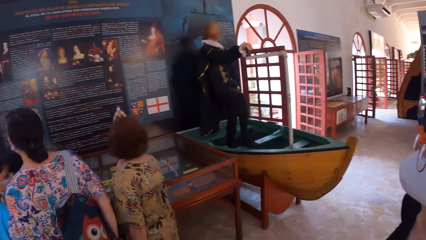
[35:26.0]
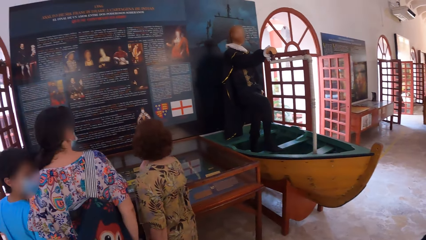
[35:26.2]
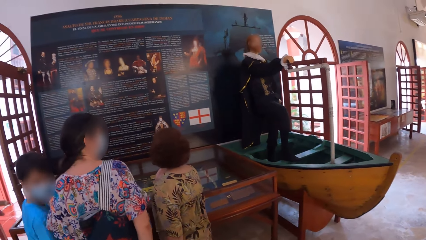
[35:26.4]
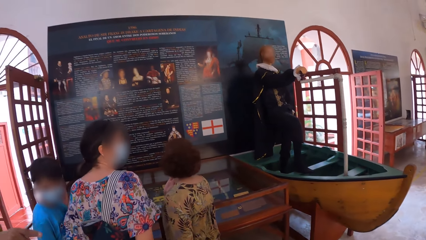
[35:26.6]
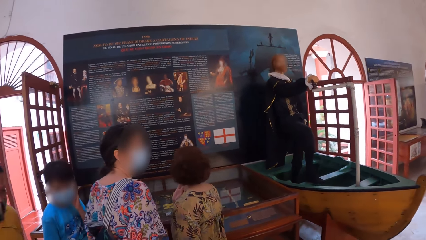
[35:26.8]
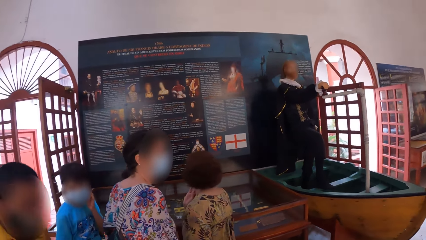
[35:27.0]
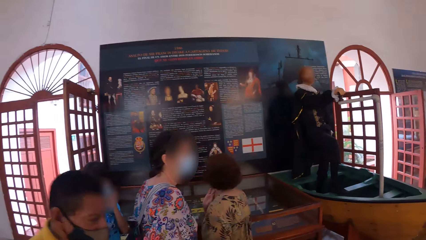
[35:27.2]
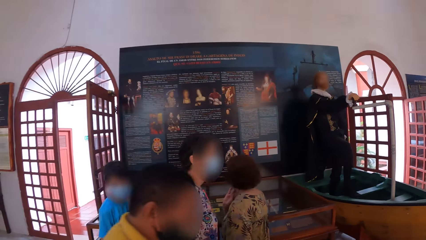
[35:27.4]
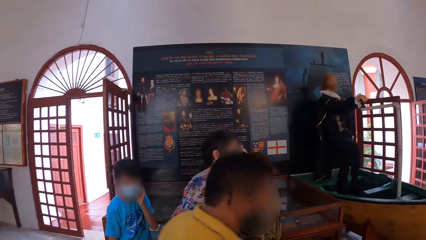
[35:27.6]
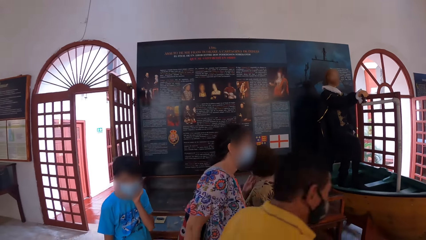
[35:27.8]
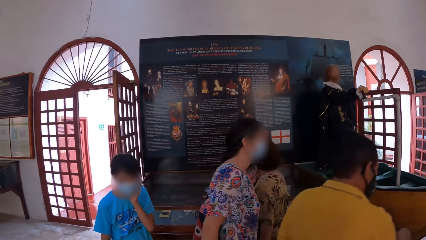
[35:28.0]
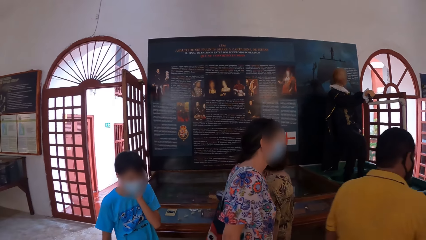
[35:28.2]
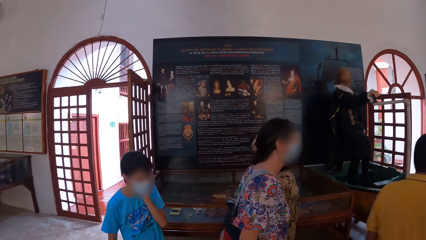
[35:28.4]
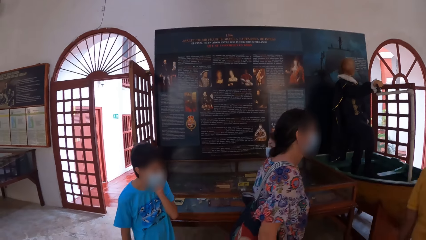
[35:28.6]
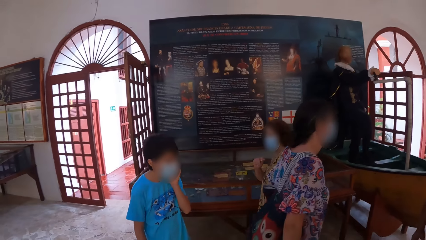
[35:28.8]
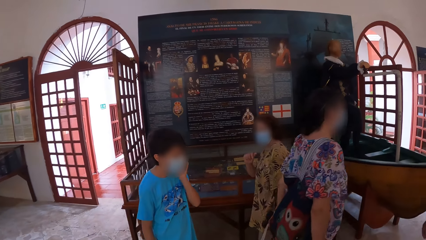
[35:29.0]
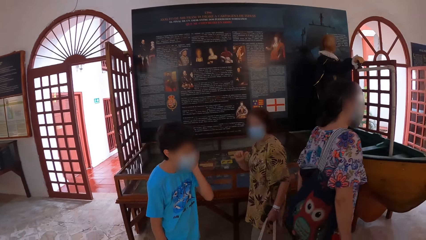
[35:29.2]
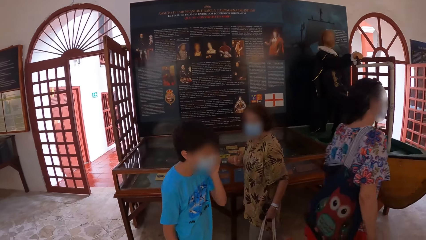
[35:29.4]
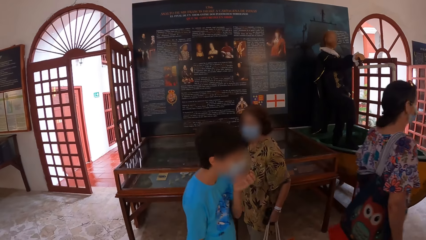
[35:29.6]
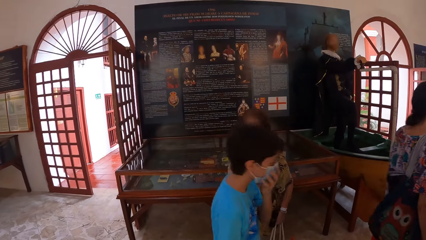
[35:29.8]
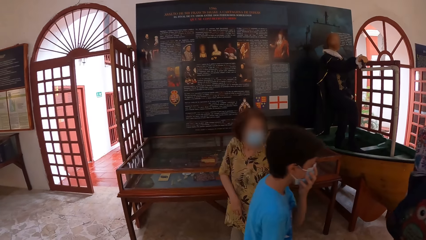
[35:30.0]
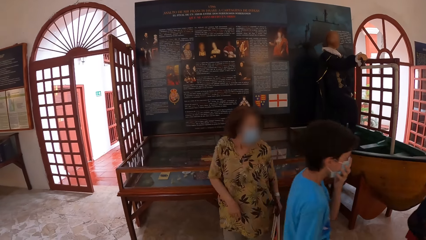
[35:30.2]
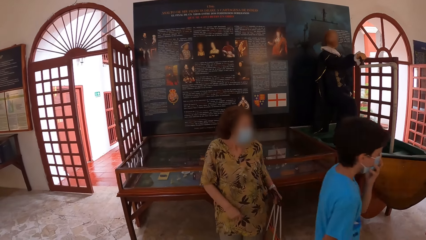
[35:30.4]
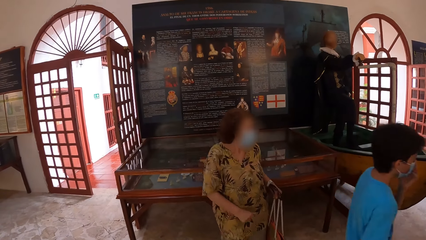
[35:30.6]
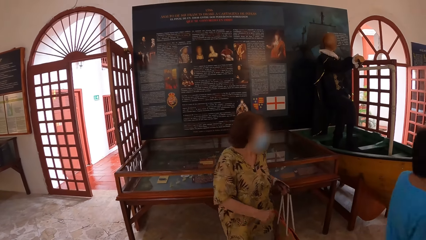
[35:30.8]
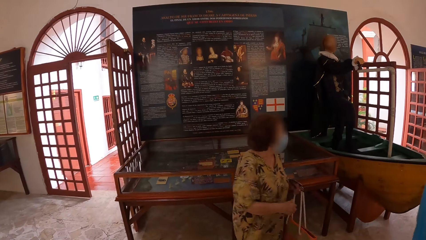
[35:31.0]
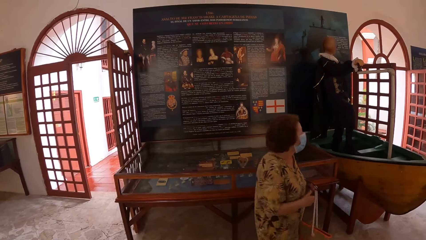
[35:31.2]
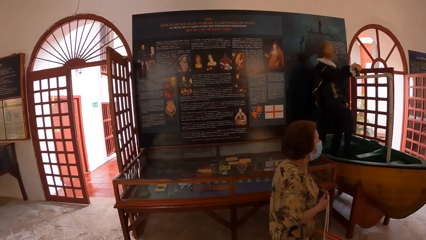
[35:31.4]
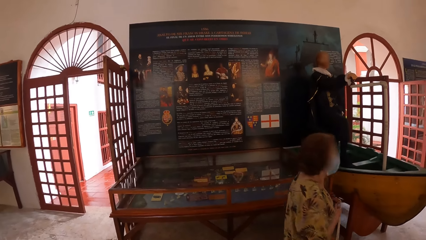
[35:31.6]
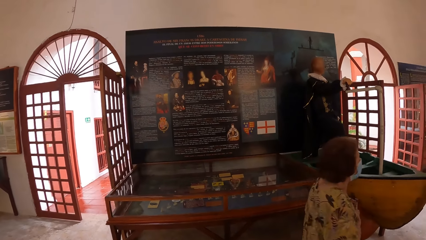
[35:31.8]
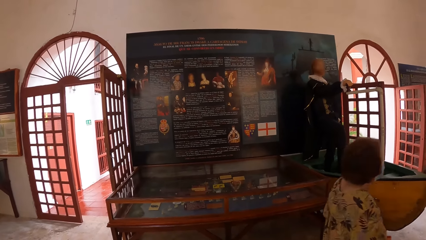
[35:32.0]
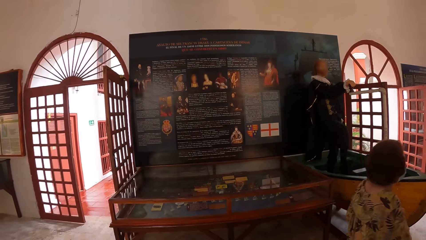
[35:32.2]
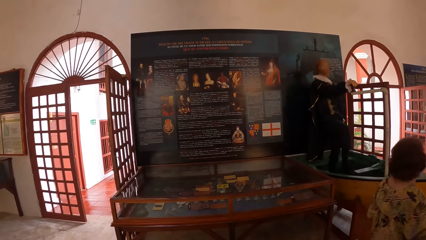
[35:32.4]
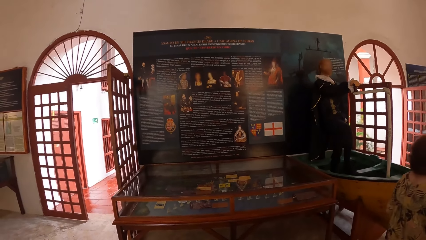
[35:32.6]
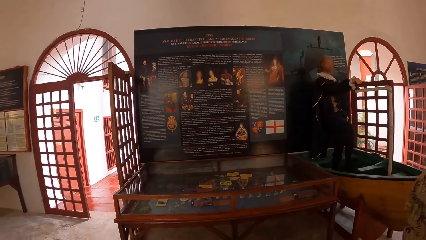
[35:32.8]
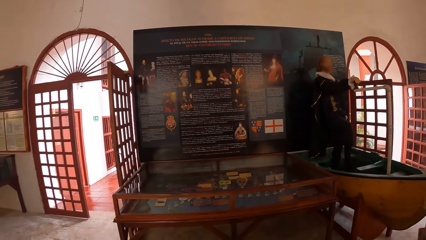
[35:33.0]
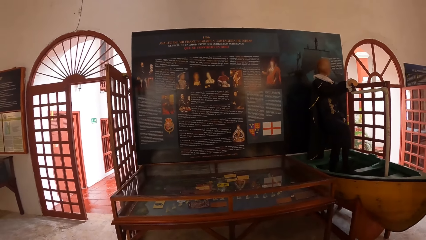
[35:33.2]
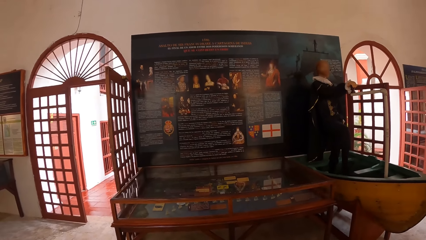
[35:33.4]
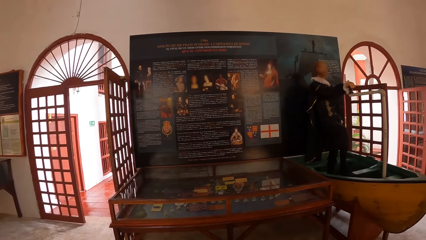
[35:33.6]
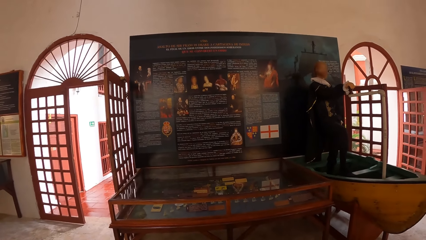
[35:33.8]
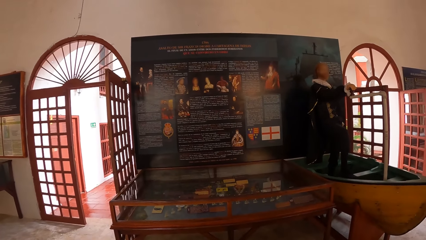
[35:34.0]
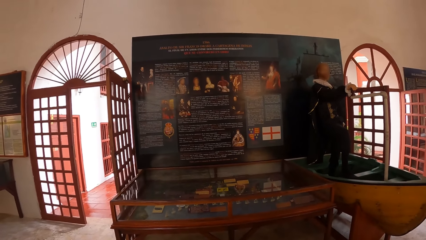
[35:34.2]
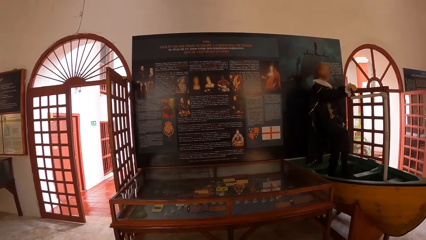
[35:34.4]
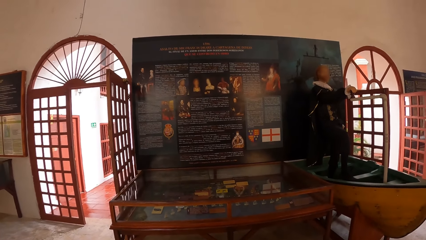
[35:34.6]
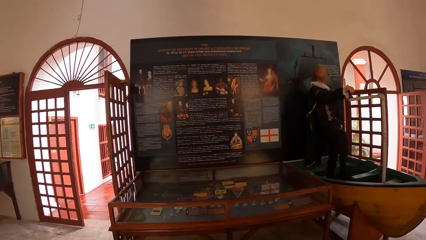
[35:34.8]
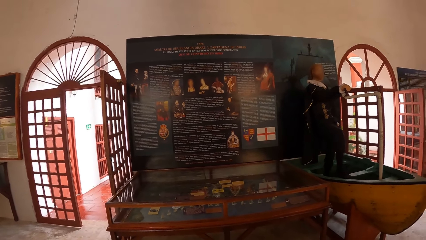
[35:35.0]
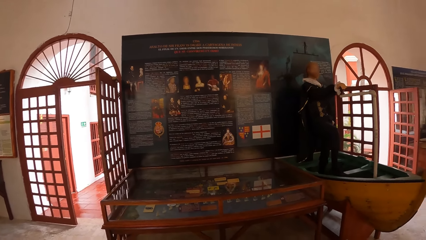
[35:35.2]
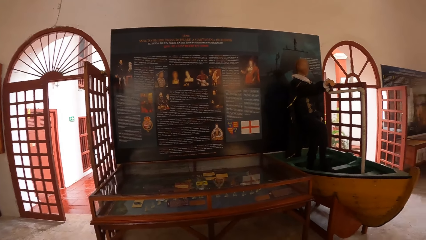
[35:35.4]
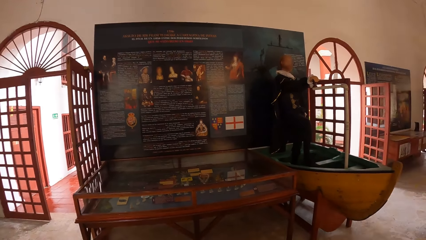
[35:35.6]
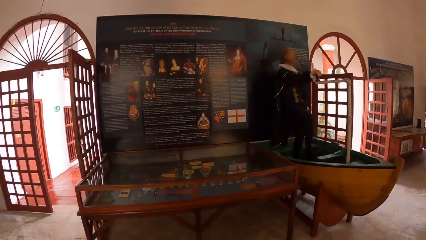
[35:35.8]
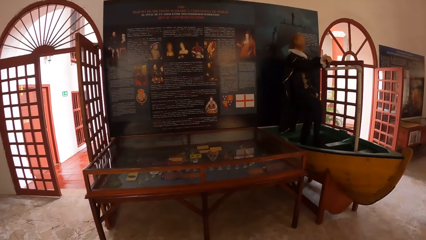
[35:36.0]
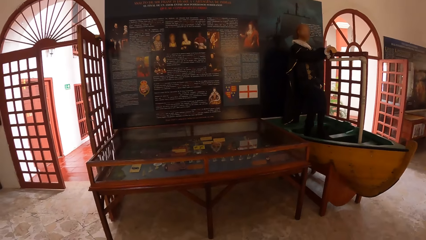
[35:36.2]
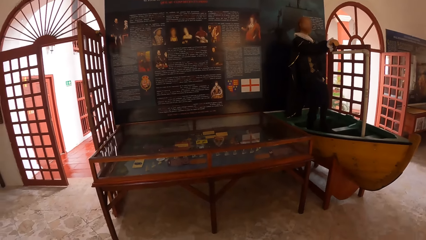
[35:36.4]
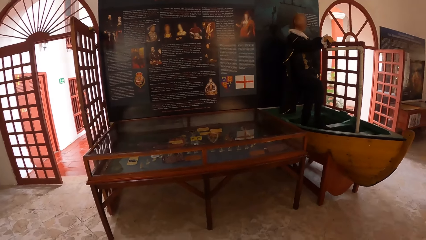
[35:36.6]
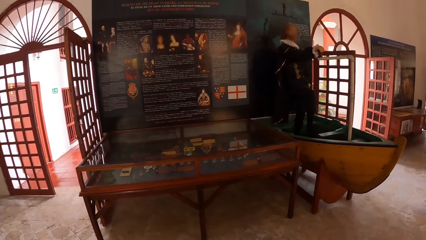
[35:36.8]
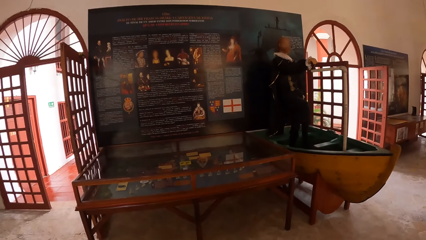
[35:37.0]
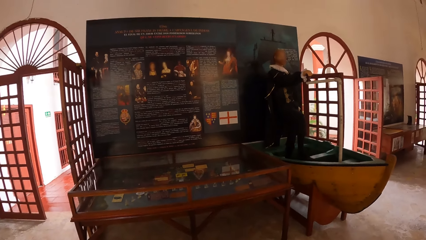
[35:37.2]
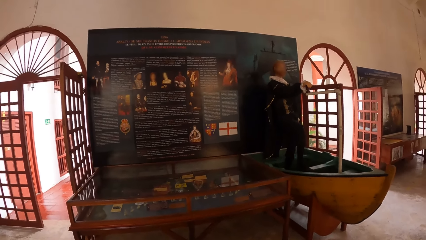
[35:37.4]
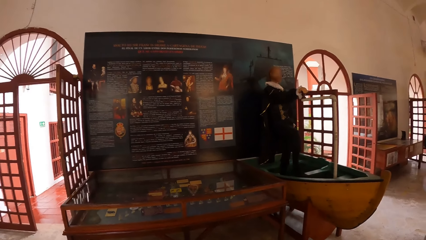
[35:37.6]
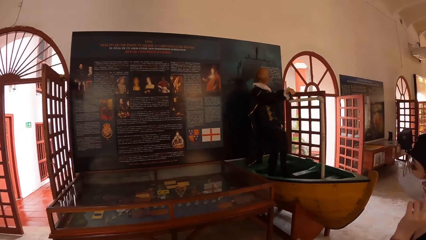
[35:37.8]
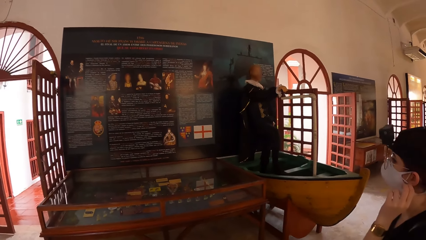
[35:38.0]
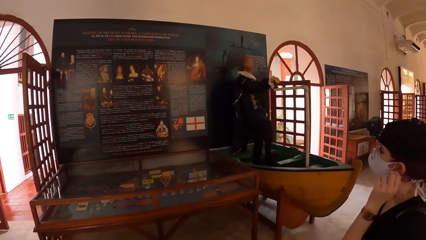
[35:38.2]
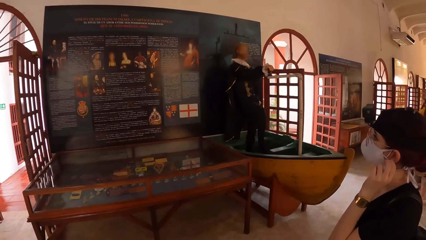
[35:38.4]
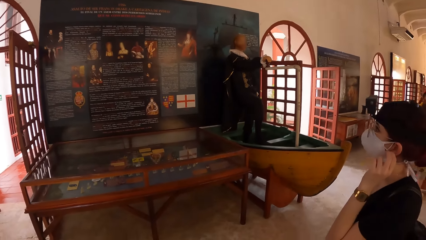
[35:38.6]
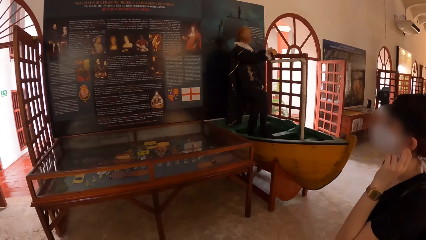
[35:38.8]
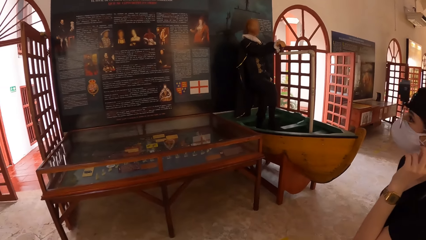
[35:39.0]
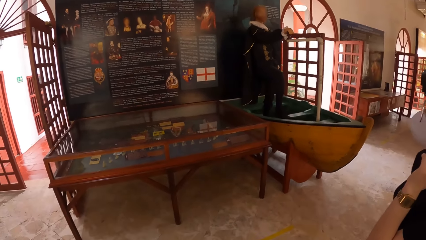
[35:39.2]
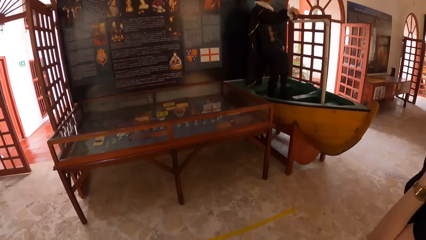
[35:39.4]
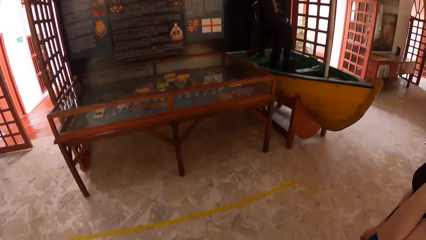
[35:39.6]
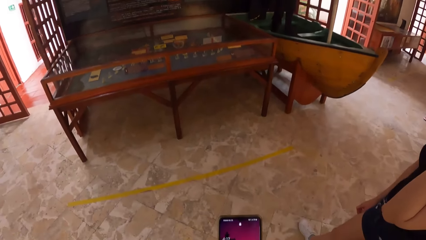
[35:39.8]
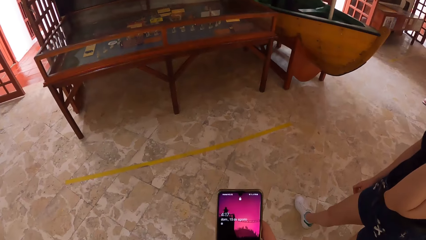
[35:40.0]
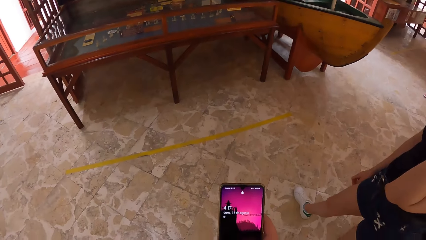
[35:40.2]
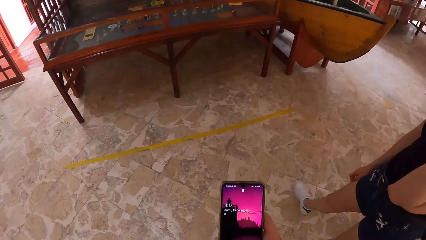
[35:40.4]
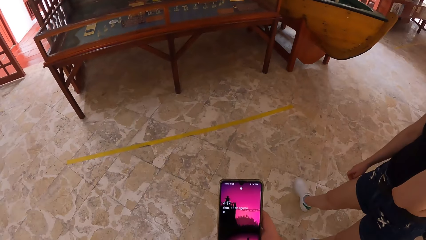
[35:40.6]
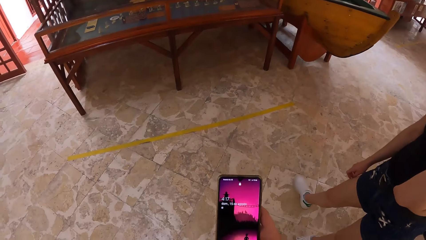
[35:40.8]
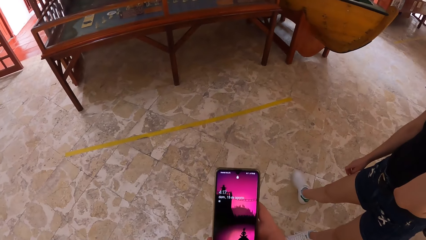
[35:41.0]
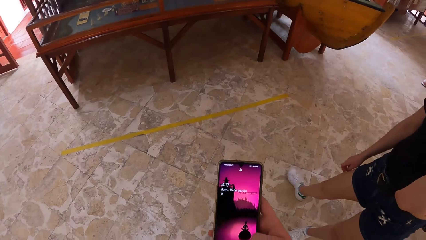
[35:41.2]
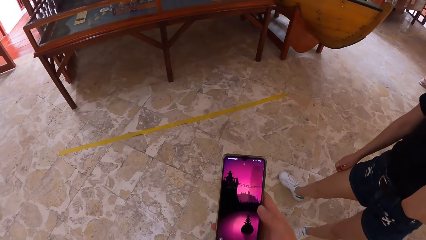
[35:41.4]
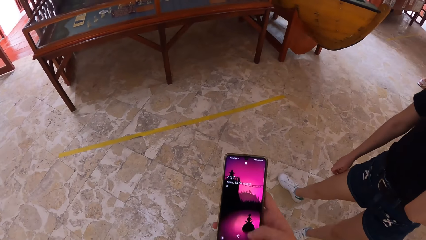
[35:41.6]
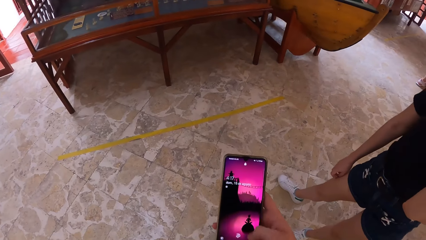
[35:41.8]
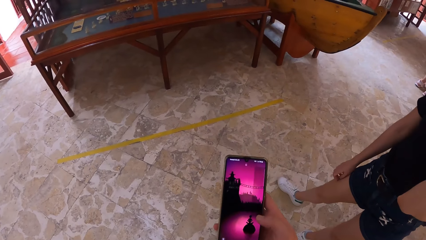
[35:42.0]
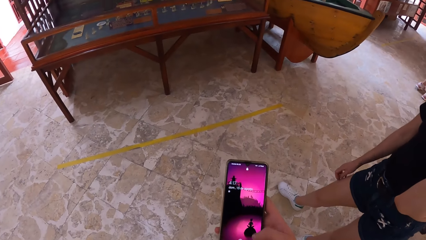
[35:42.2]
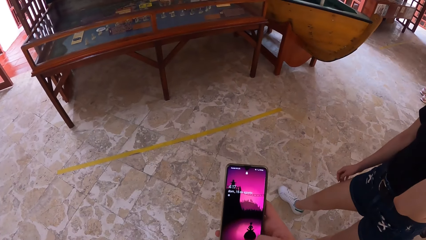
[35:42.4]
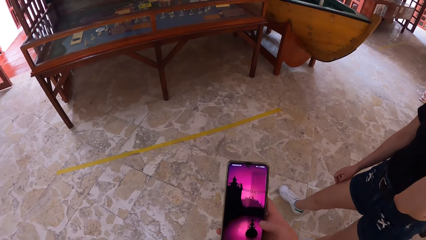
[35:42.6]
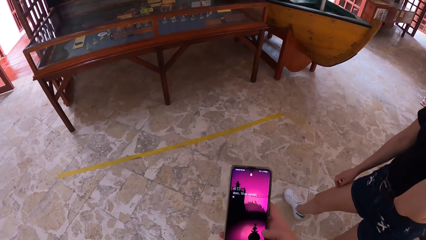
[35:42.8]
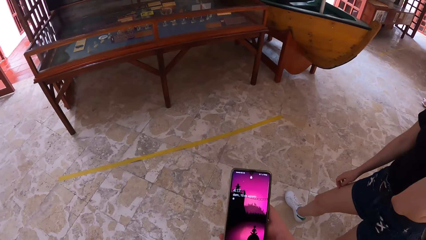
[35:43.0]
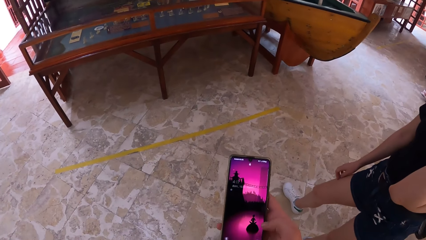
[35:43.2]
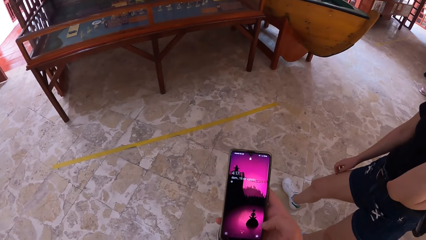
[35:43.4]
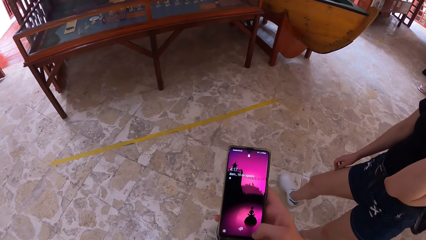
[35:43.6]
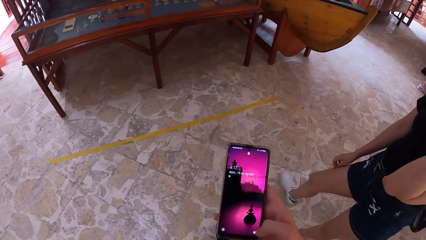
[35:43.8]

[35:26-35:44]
A boy touches his nose mask with his left hand. The camera wearer stares at a picture. A woman holds her bag with her hands. Another woman touches an earring in her left ear with her left hand. The camera wearer operates a phone with her right hand.
